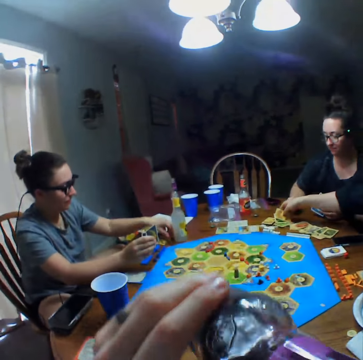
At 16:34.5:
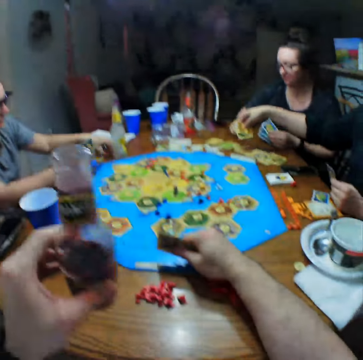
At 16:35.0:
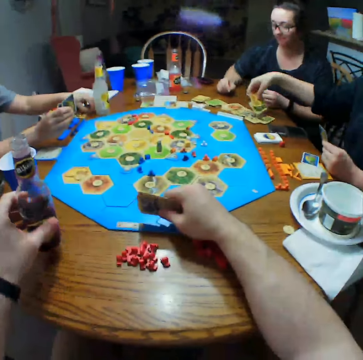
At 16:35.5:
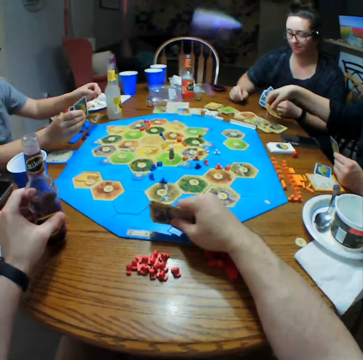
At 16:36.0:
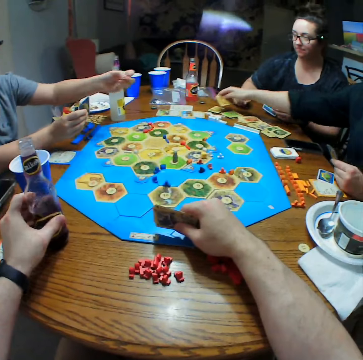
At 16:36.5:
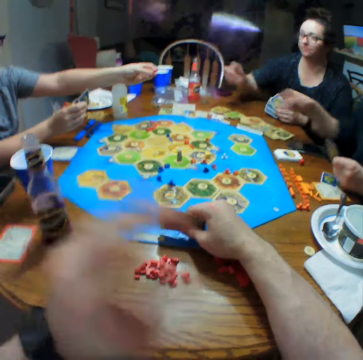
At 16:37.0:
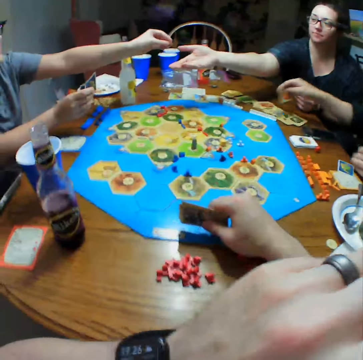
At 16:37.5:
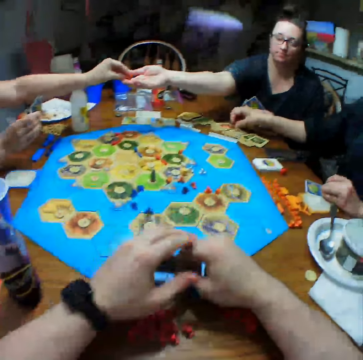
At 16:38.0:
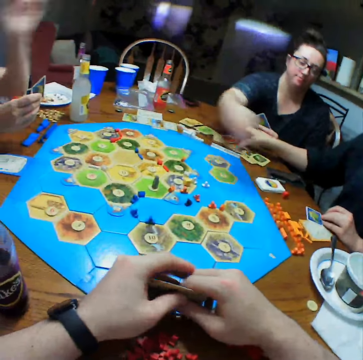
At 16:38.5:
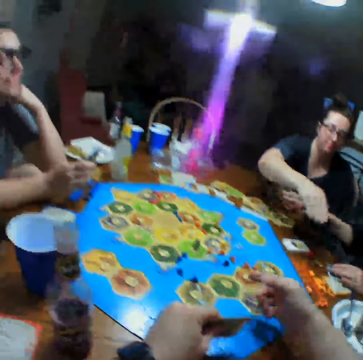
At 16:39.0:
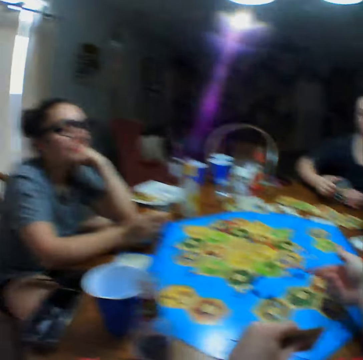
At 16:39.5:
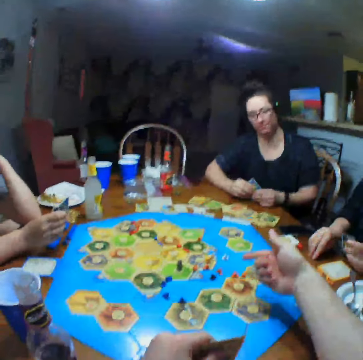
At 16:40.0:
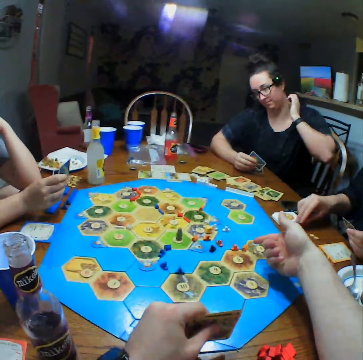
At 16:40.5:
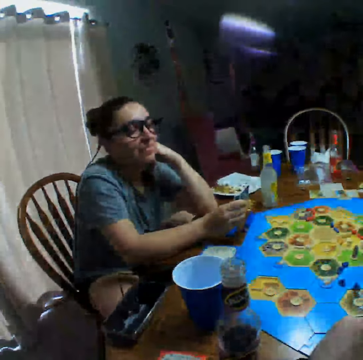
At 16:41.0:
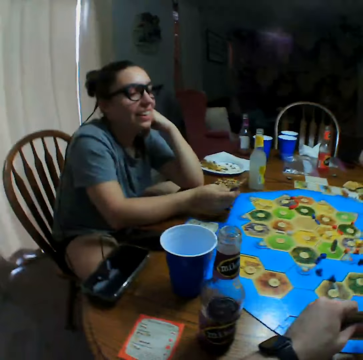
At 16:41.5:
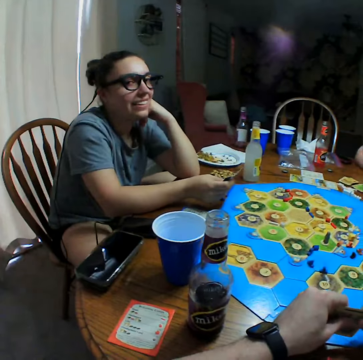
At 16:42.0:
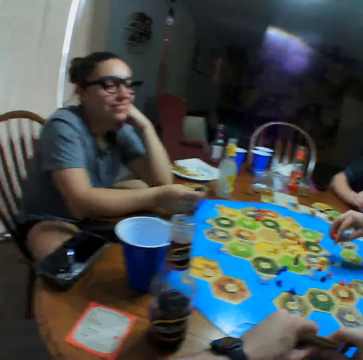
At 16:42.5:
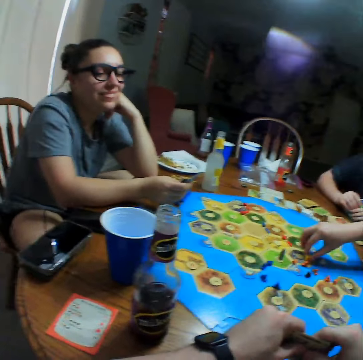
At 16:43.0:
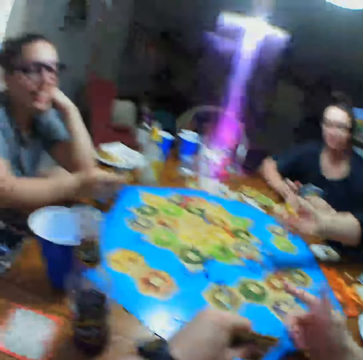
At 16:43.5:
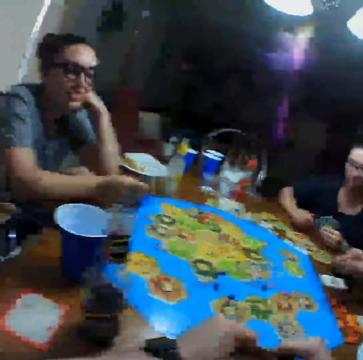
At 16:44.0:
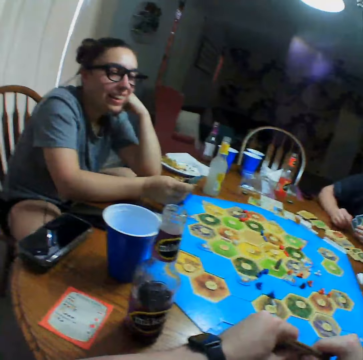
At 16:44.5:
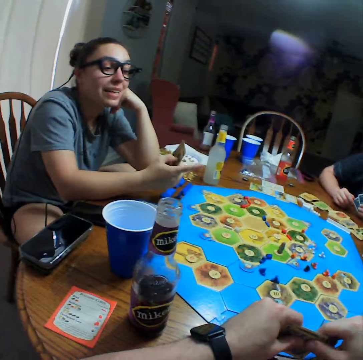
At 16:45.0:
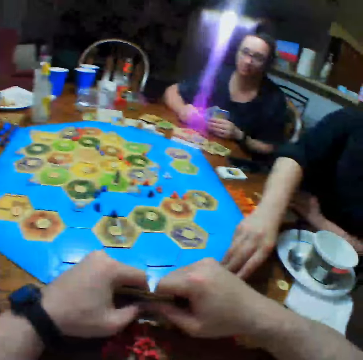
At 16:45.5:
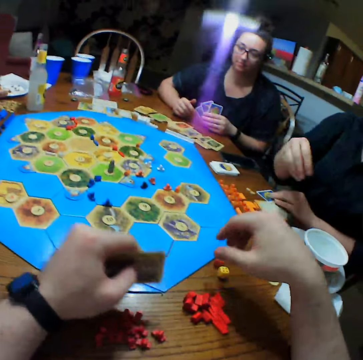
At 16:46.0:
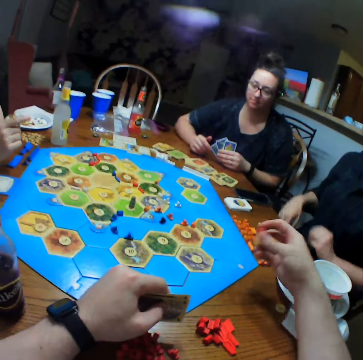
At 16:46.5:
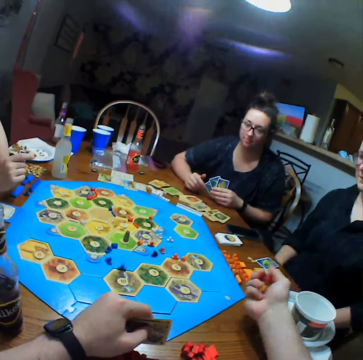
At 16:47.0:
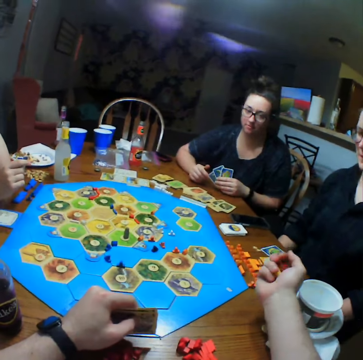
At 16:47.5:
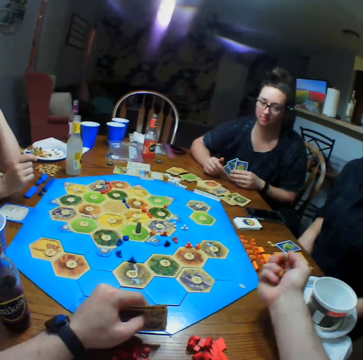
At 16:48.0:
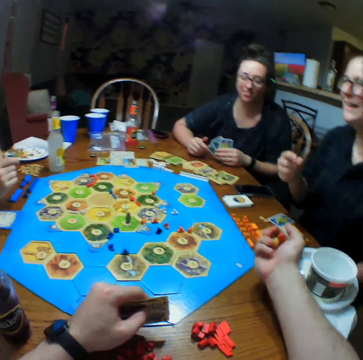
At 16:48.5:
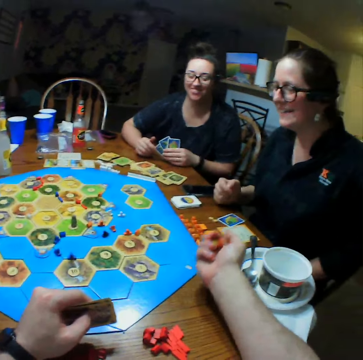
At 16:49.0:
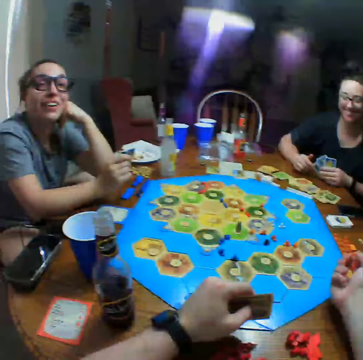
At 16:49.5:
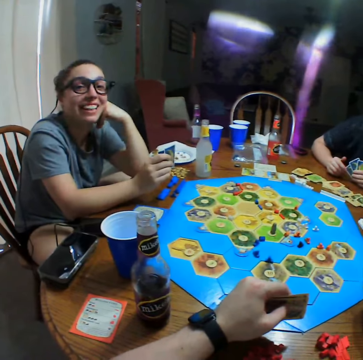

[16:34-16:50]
The camera wearer takes a drink. A person gives another person the dice. The camera wearer points at the board. A third person laughs and picks up the dice. The camera wearer takes the dice on the table. They play monopoly.

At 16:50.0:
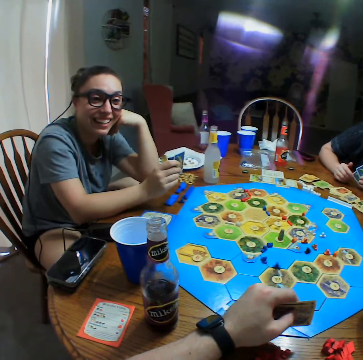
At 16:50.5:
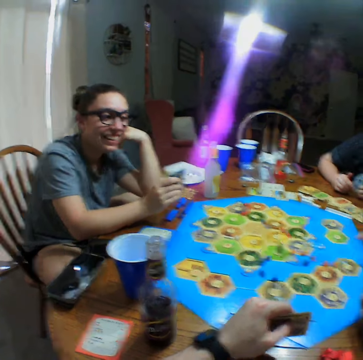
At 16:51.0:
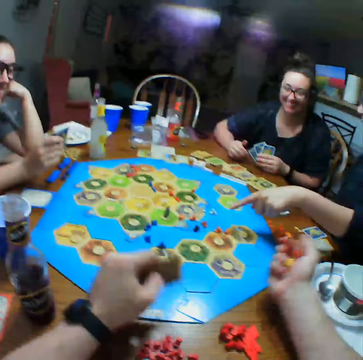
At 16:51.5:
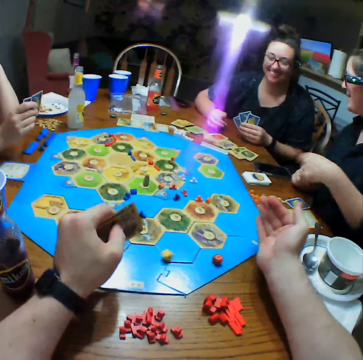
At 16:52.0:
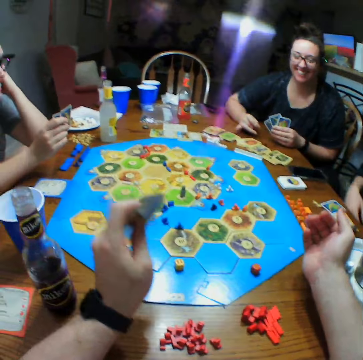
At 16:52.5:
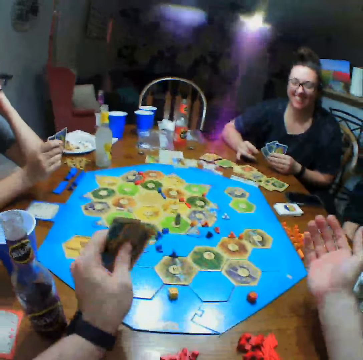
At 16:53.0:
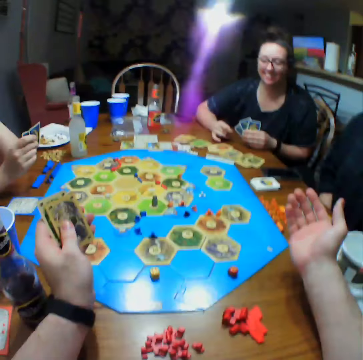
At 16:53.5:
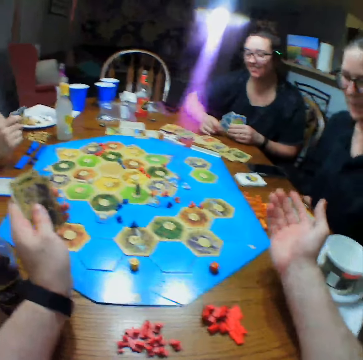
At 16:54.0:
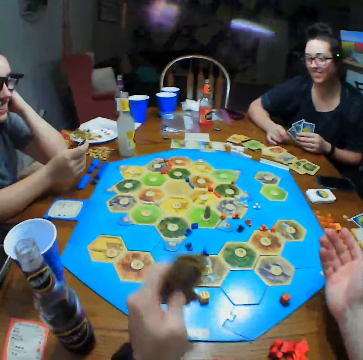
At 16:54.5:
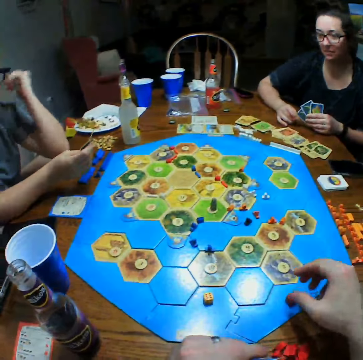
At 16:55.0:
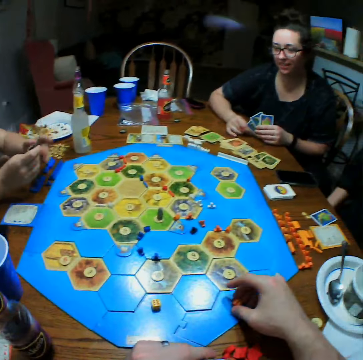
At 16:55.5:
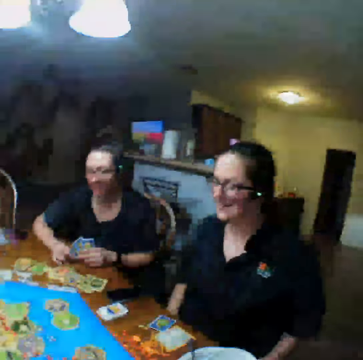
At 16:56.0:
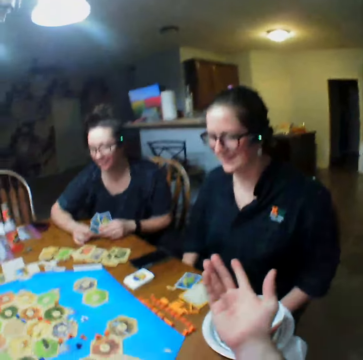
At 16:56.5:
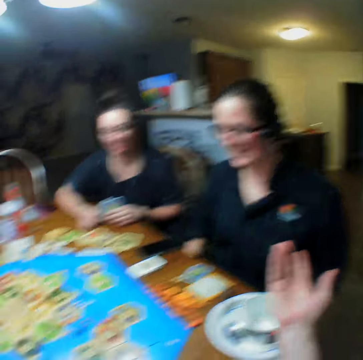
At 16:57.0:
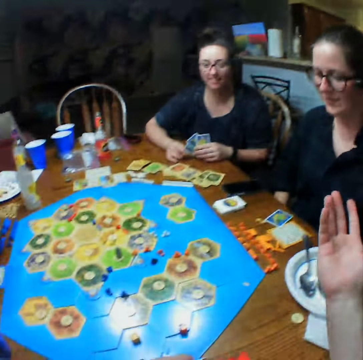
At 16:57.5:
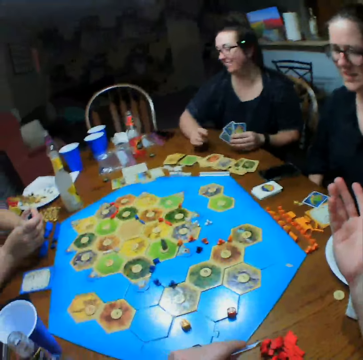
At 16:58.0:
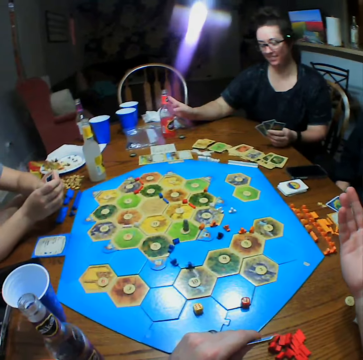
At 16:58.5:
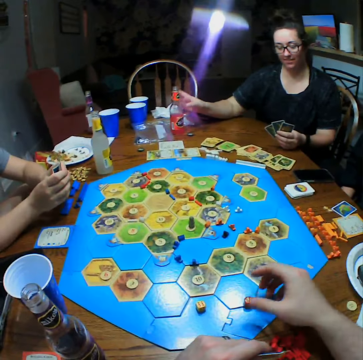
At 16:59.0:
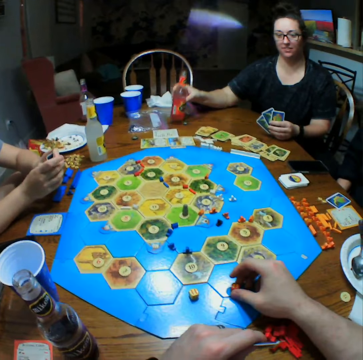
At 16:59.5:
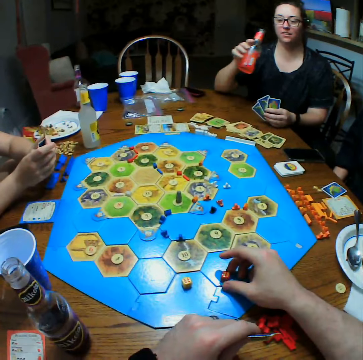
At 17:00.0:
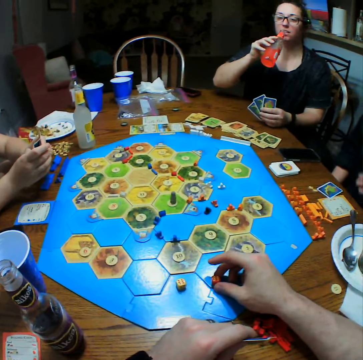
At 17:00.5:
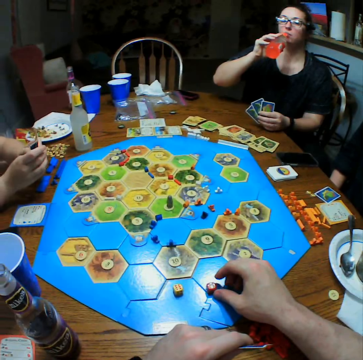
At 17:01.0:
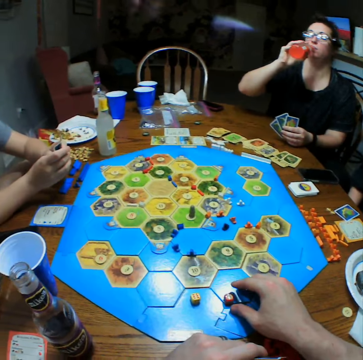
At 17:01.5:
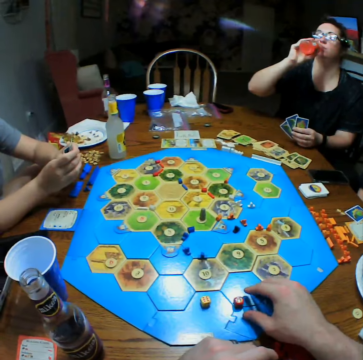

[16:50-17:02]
The camera wearer throws the dice on the table. They stretch their hands. A person picks up a drink.

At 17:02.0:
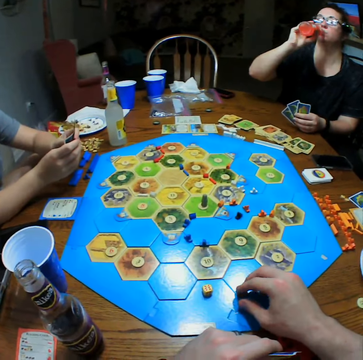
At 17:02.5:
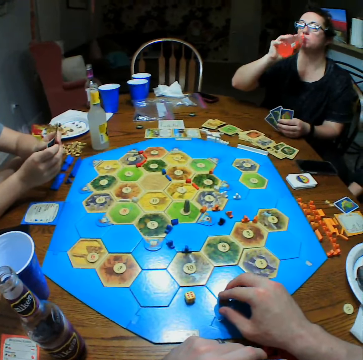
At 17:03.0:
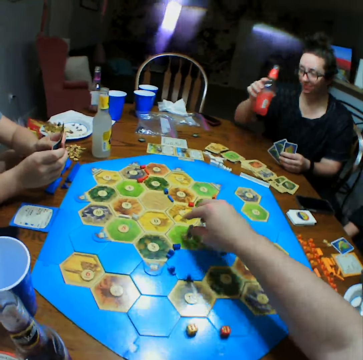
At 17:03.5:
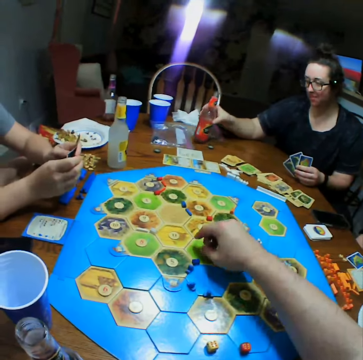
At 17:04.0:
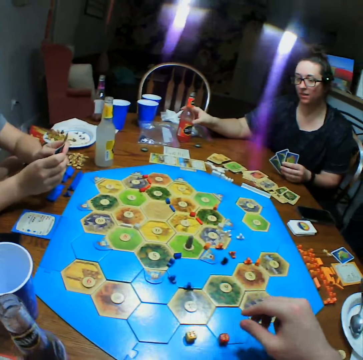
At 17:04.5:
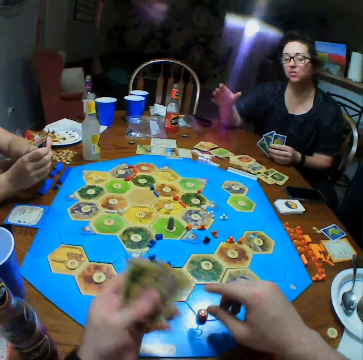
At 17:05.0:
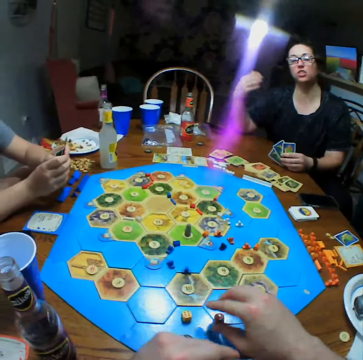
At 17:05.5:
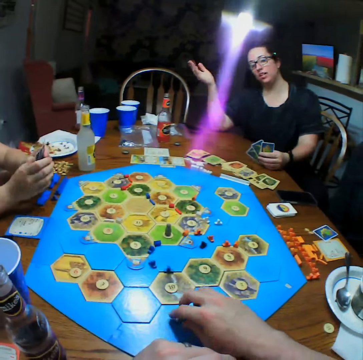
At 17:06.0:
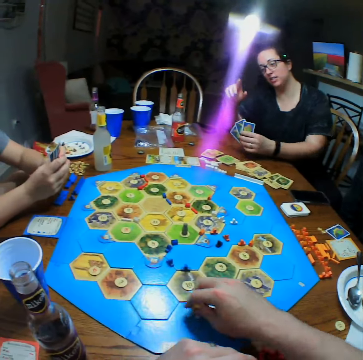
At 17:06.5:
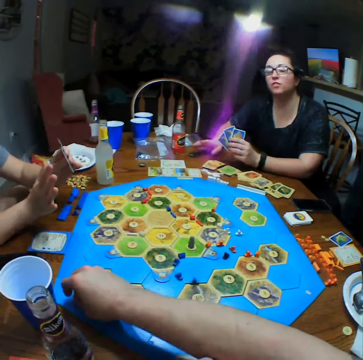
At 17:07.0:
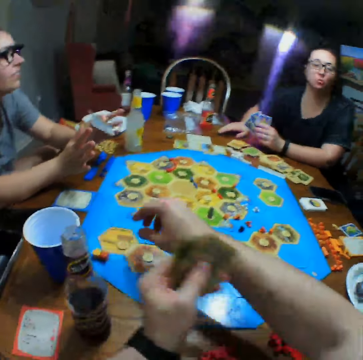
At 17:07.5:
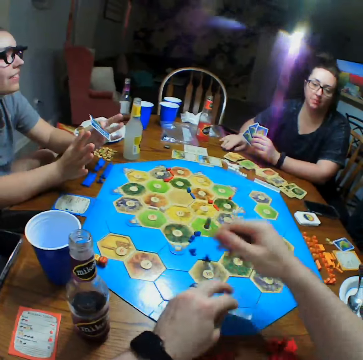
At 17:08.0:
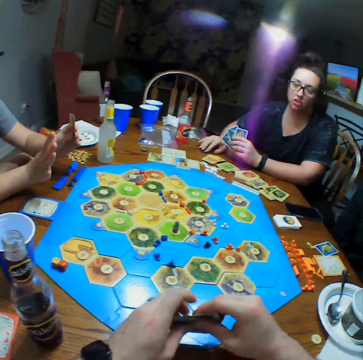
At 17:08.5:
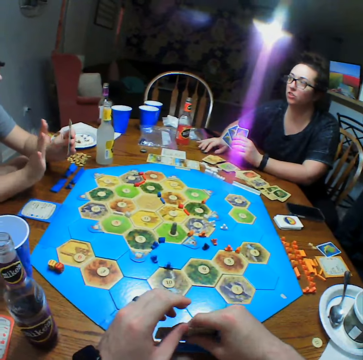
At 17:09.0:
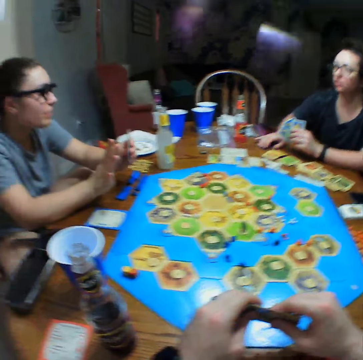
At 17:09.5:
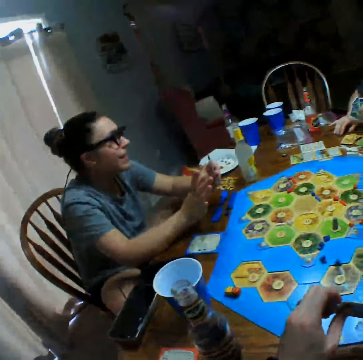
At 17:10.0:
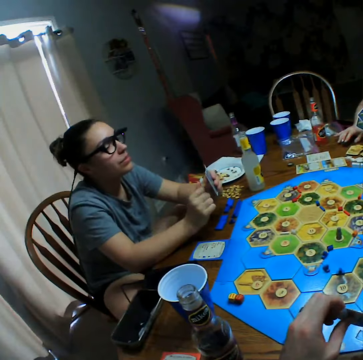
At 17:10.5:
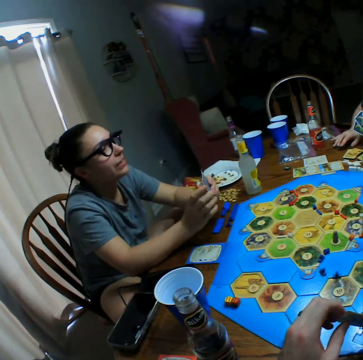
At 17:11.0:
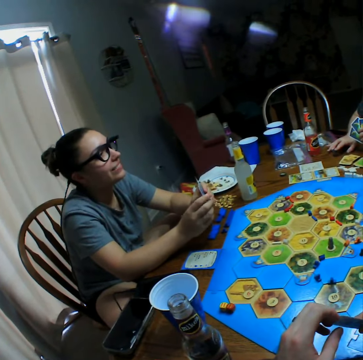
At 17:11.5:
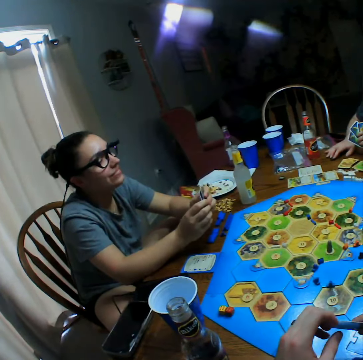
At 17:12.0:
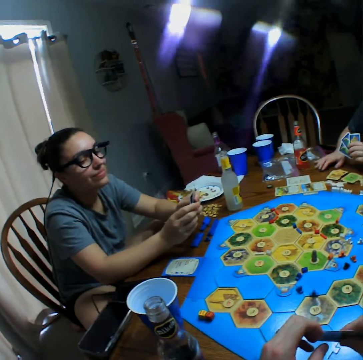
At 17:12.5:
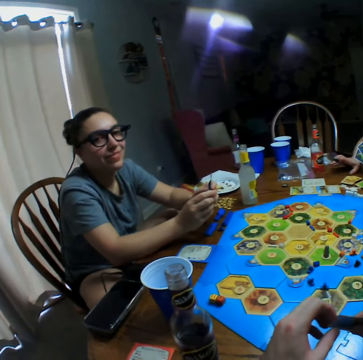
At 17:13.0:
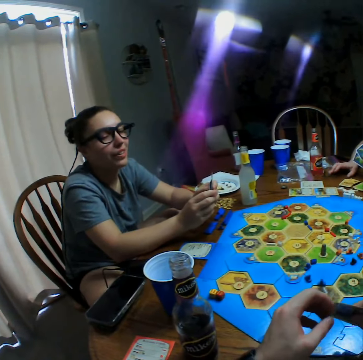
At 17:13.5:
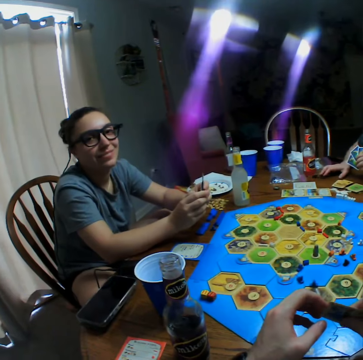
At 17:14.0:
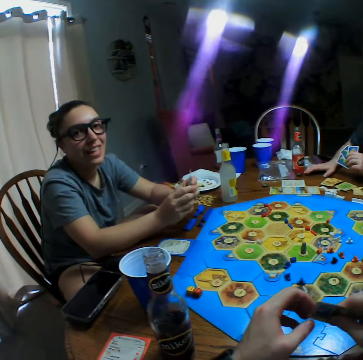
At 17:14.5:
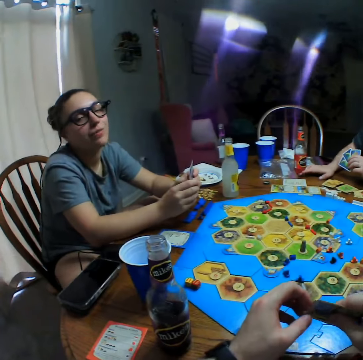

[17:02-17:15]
The camera wearer moves something on the board game. They pick up the dice. They hold the board. A person stretches a hand. The person interacts with another person. A third person moves fingers.
